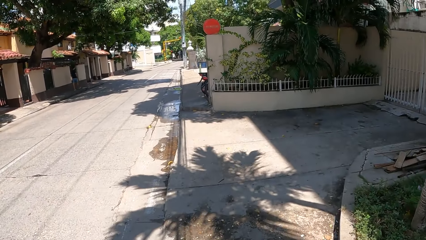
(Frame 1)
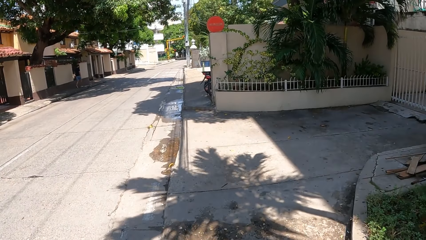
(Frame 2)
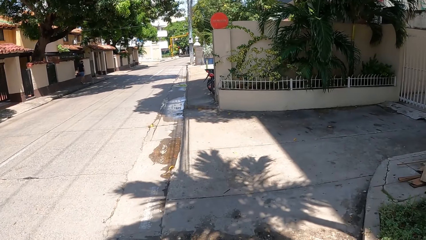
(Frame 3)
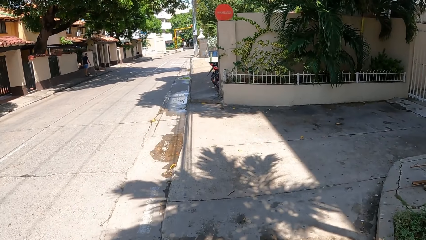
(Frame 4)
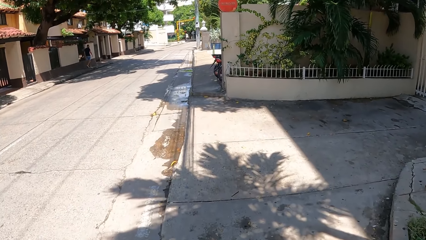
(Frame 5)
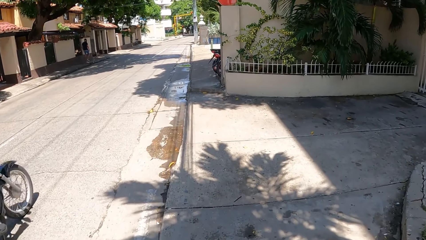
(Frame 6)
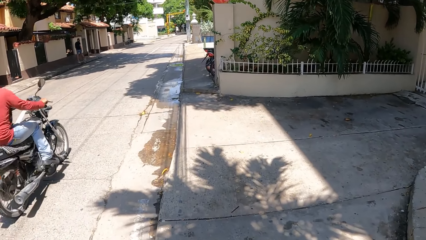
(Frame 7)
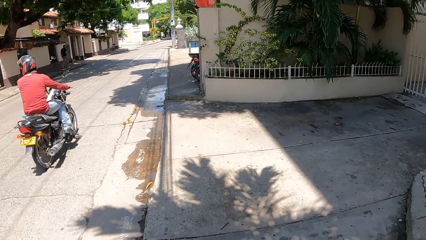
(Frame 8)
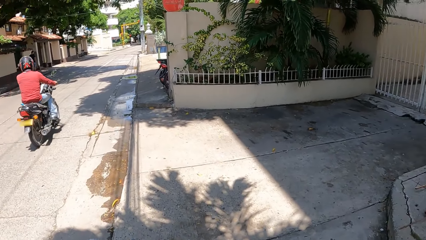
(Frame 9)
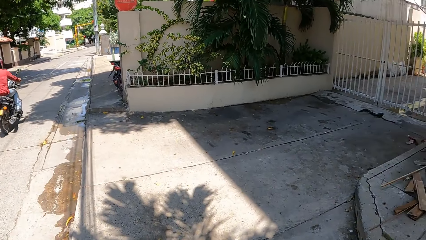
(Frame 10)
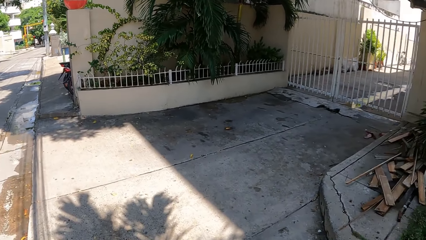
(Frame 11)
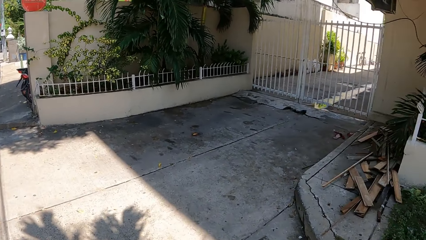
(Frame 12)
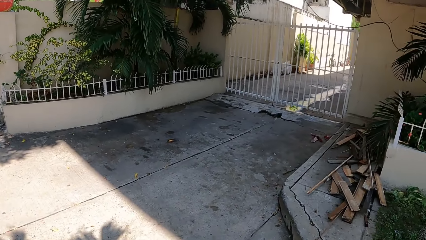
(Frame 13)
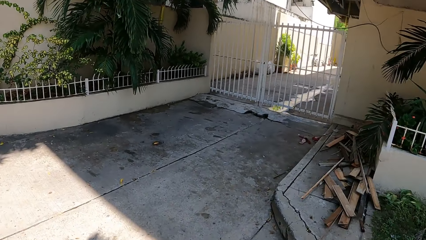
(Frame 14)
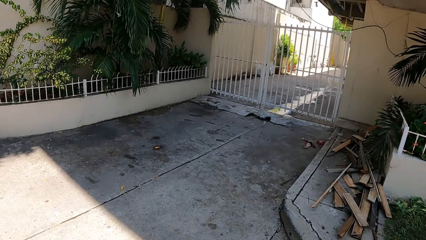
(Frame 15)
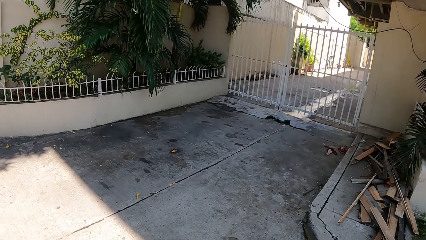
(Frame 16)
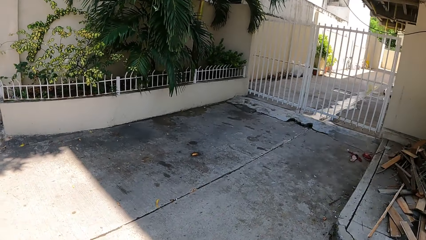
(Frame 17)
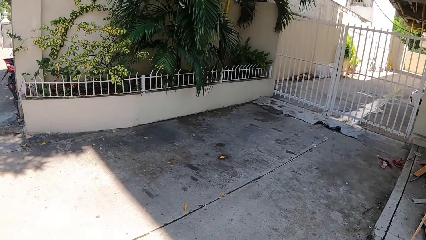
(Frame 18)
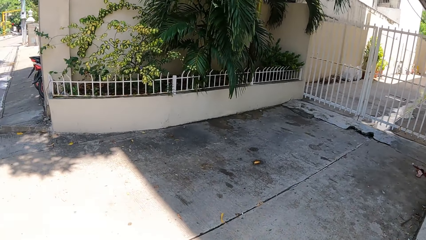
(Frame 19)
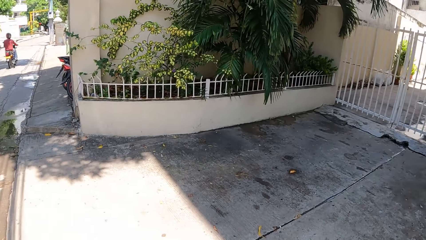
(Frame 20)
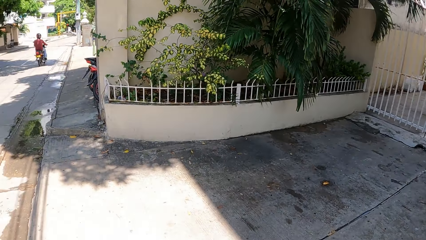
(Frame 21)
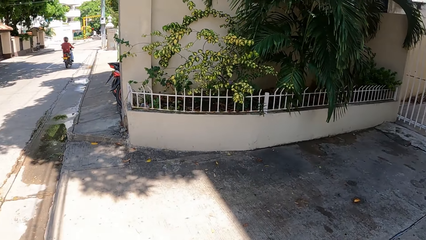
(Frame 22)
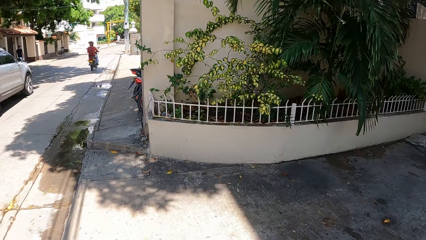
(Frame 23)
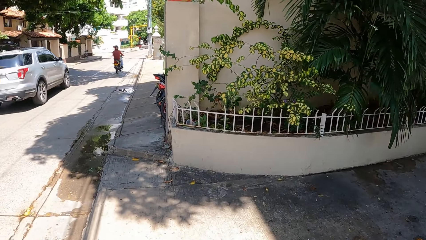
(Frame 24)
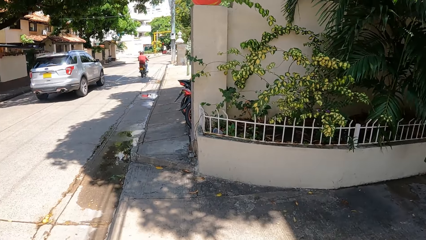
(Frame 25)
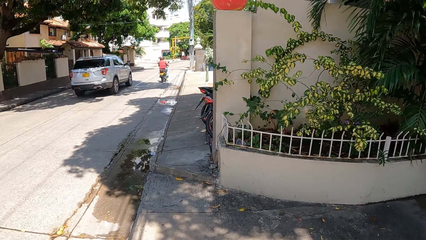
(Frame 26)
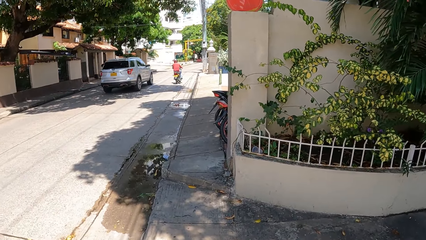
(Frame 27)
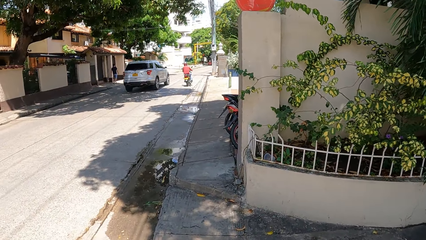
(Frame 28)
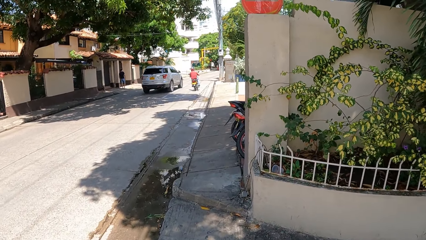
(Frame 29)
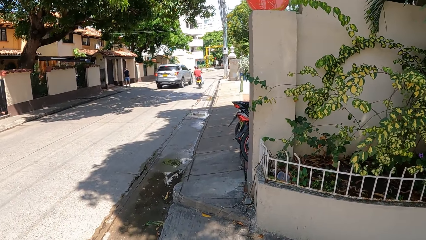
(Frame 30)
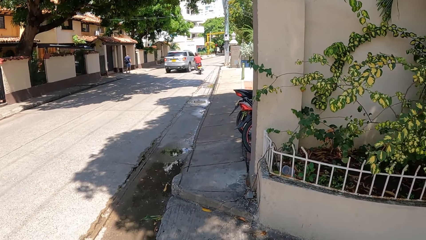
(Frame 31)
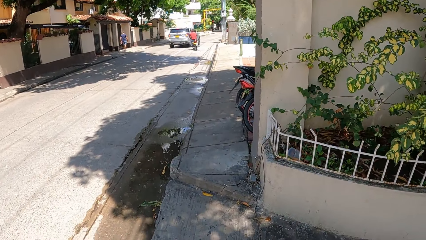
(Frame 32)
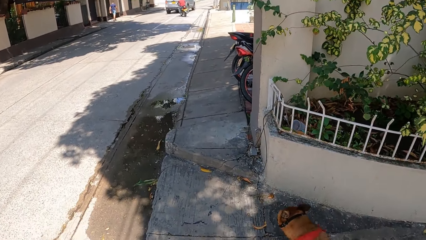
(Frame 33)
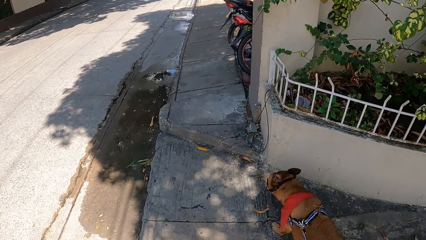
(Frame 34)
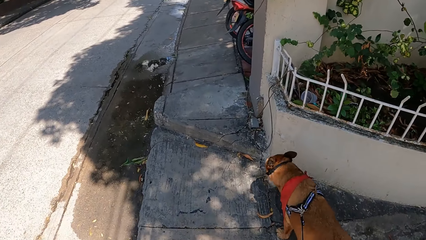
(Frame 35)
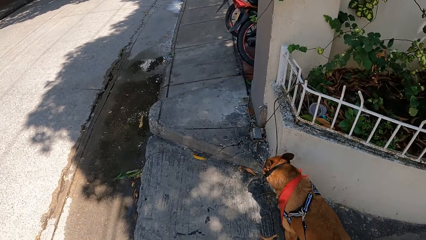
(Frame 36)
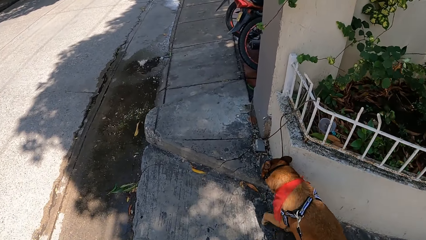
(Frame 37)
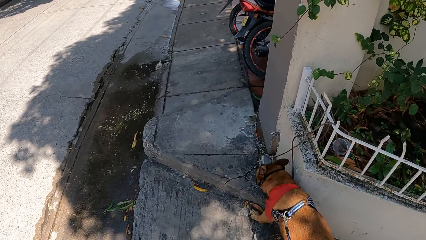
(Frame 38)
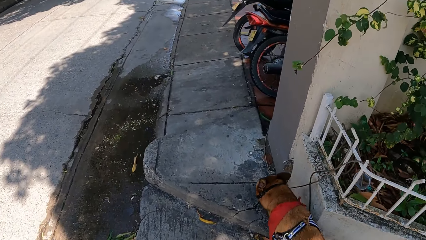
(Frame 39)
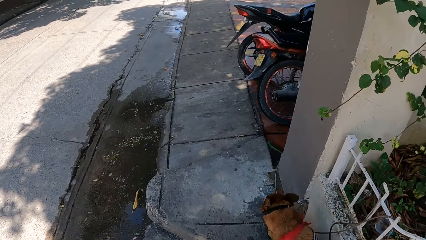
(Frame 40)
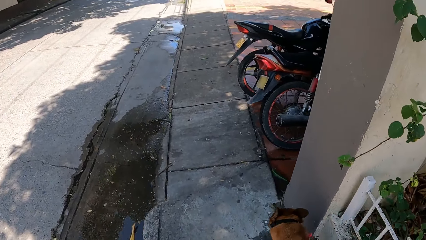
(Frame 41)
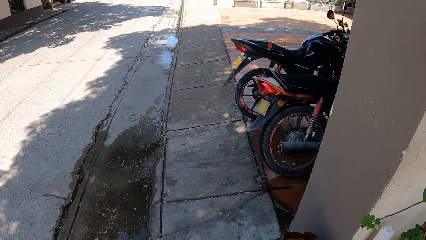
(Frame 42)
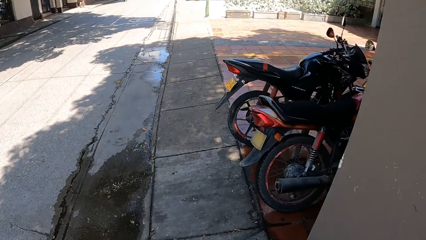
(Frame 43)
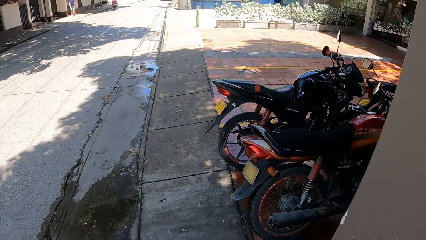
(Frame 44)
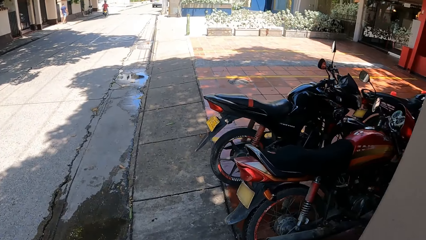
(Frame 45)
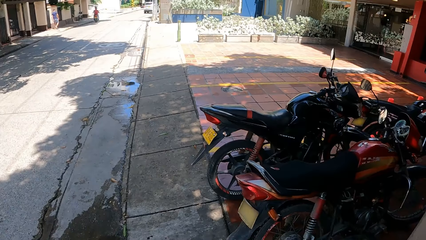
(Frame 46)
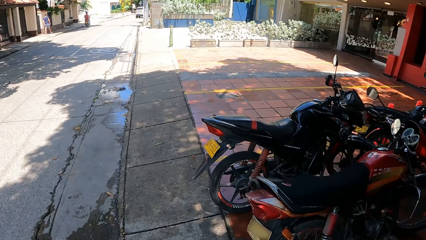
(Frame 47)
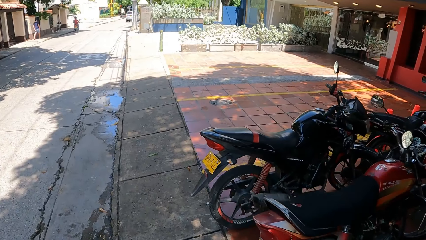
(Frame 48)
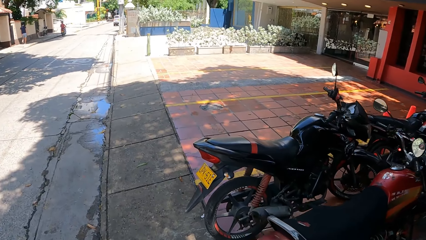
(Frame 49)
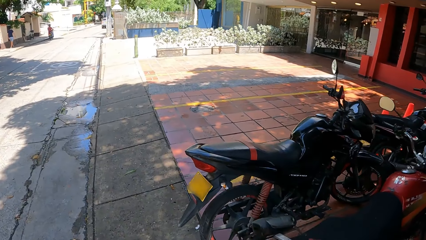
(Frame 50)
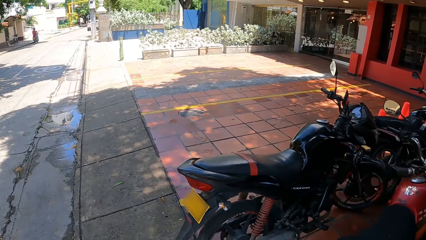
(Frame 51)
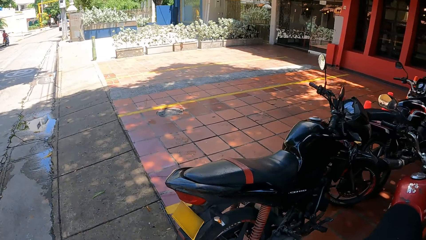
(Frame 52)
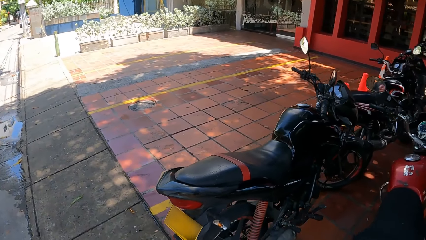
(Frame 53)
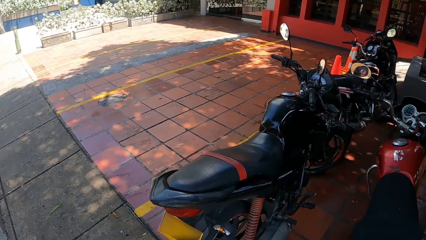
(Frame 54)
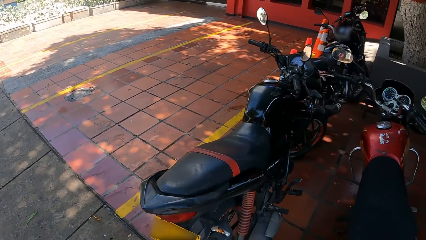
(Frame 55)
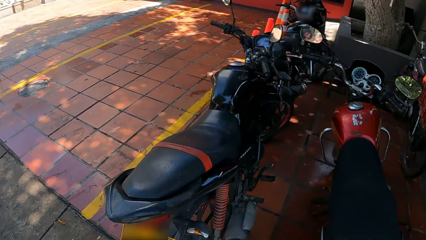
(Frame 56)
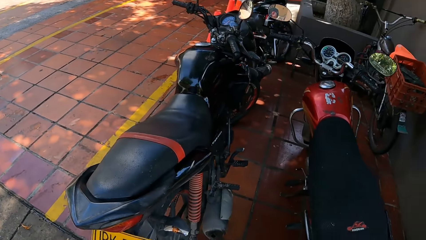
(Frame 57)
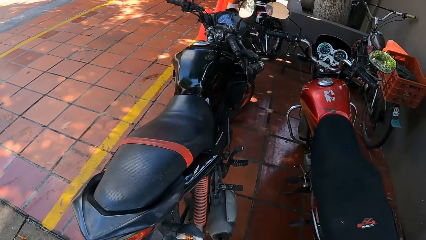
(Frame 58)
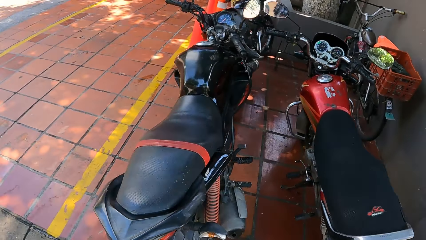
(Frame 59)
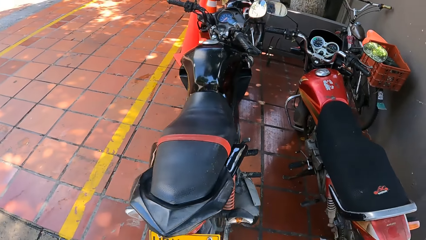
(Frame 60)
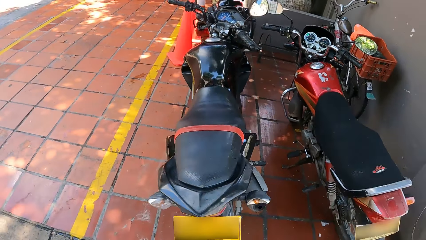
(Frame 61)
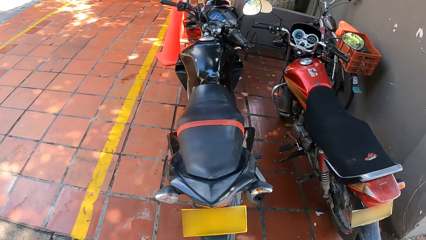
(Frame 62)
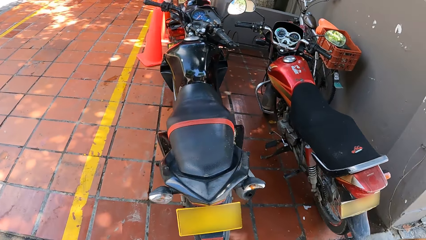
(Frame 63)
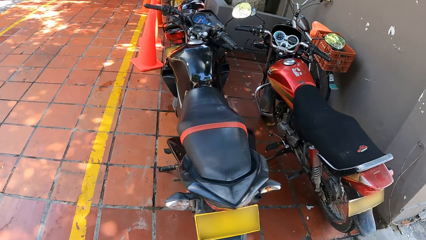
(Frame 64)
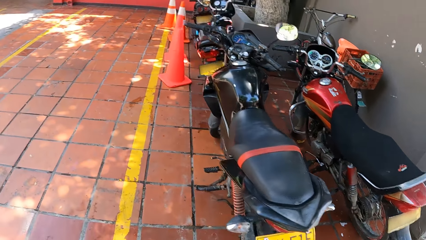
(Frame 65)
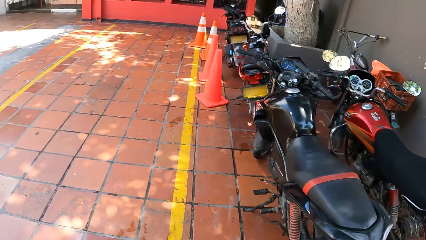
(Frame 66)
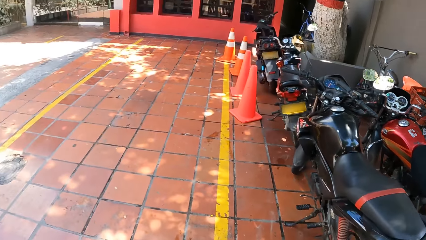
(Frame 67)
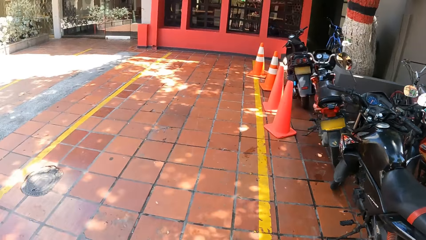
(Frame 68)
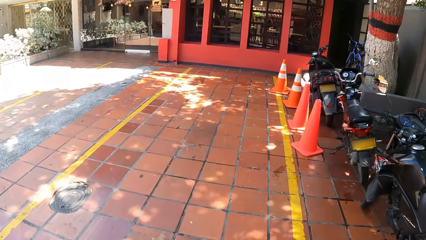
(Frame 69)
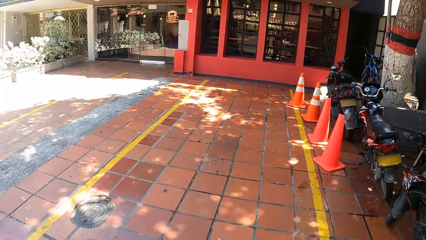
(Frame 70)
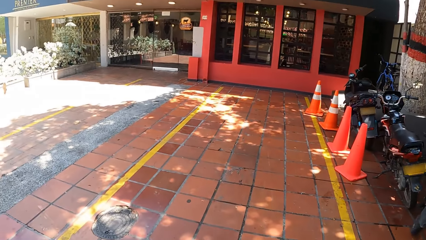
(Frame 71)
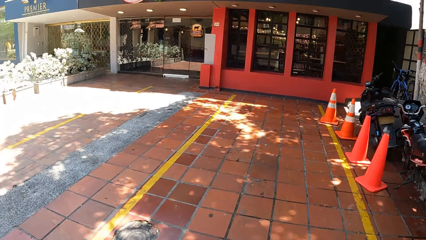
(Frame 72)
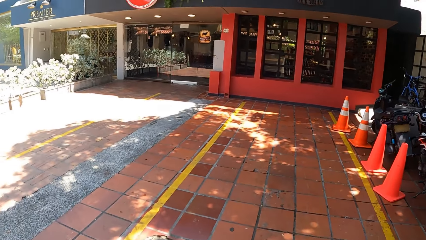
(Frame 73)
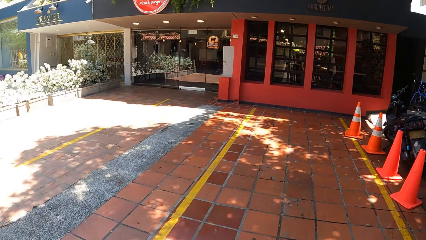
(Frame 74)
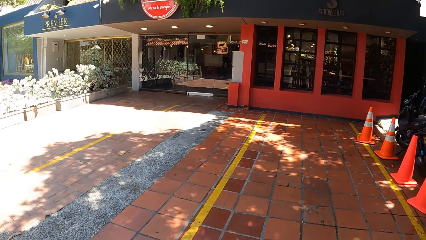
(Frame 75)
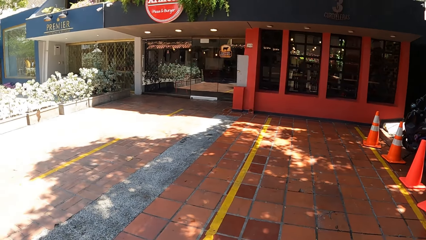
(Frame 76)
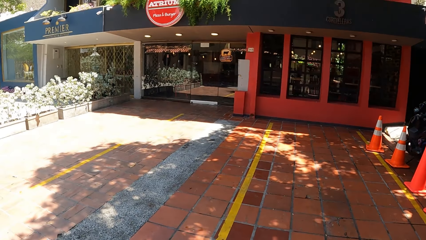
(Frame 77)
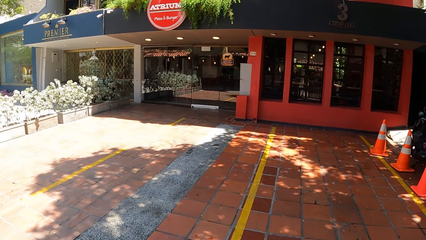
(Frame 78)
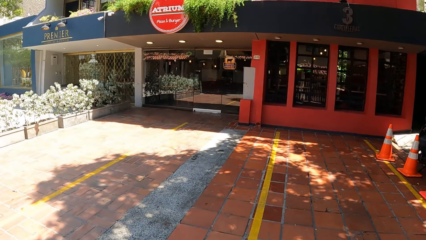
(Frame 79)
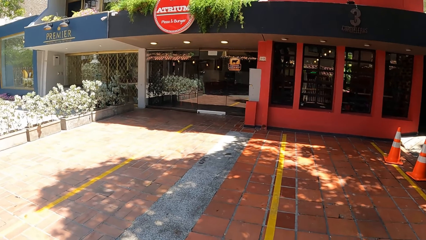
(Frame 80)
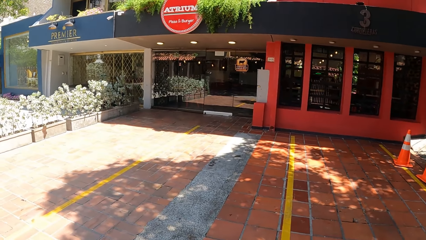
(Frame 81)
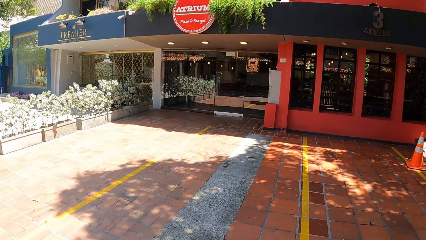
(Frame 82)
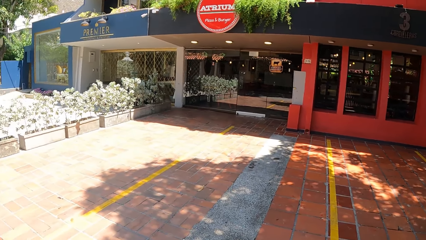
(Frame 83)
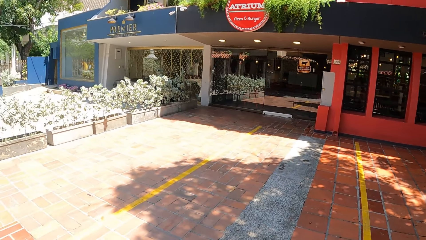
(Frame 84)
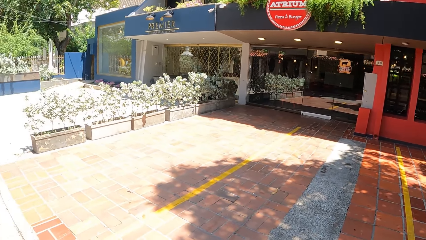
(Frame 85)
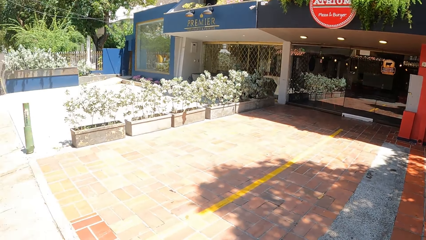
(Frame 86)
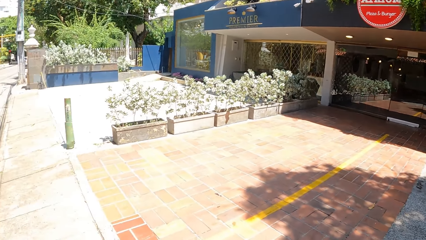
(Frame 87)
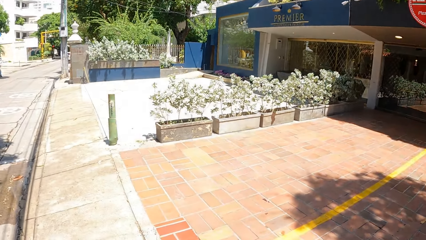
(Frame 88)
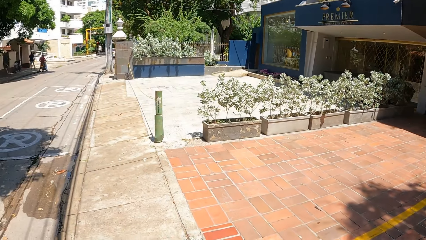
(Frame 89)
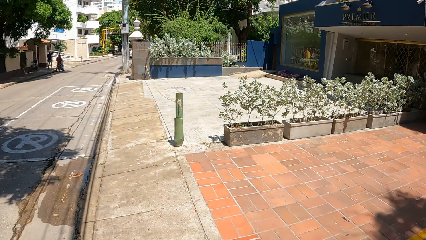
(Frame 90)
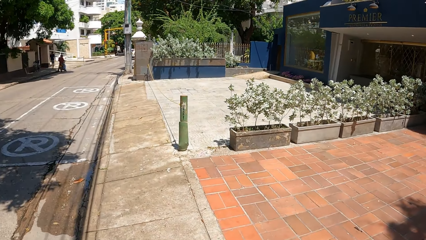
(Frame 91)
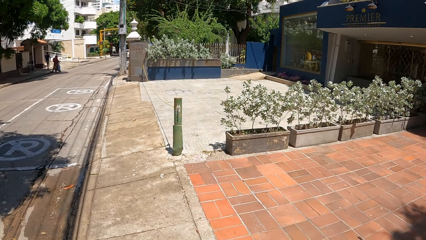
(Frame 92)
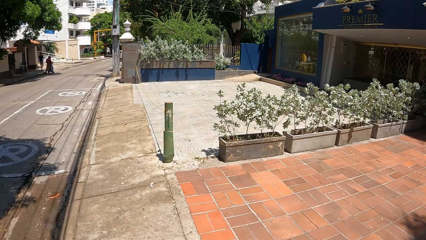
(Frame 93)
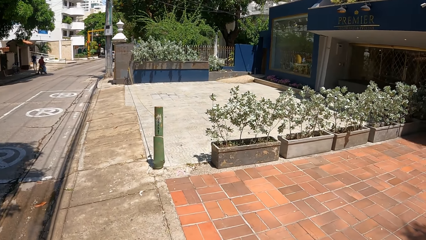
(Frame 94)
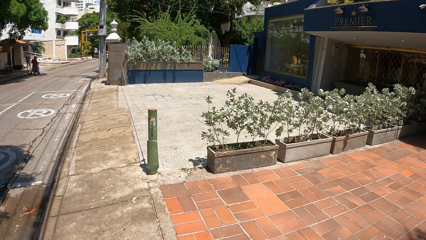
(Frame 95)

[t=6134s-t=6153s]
The camera wearer looks around a building. They walk a dog on a sidewalk. They look around the building. They walk the dog on the sidewalk.
